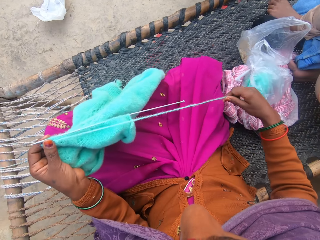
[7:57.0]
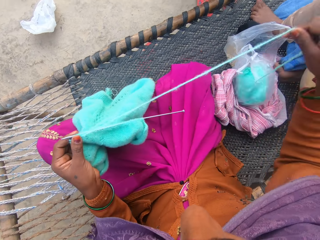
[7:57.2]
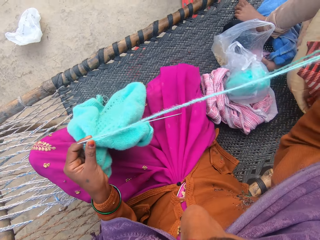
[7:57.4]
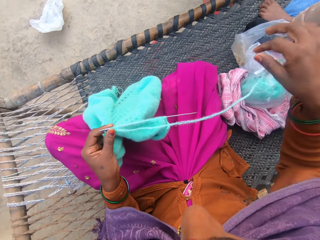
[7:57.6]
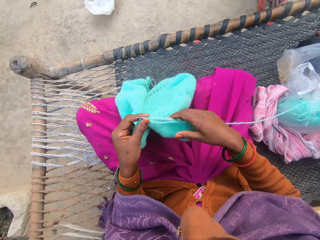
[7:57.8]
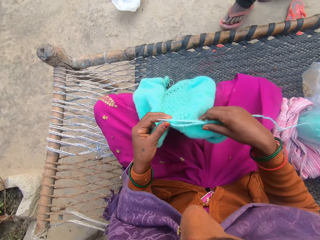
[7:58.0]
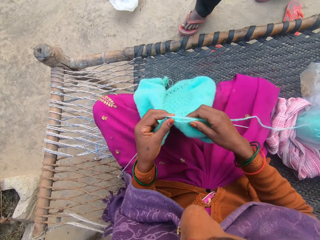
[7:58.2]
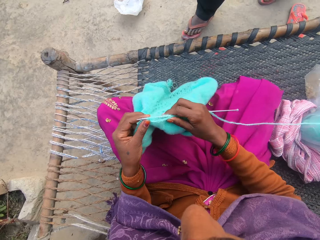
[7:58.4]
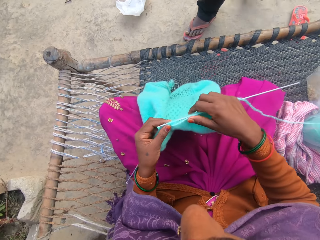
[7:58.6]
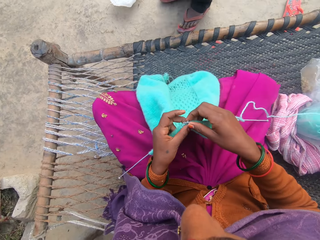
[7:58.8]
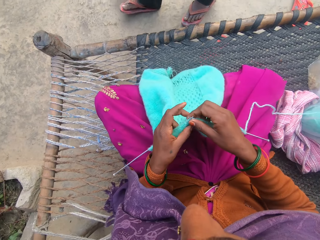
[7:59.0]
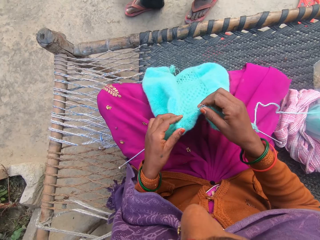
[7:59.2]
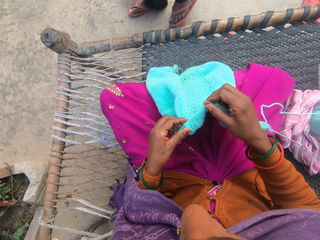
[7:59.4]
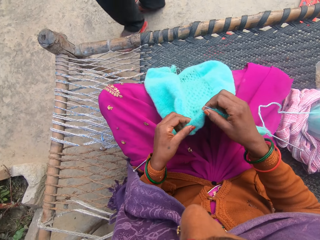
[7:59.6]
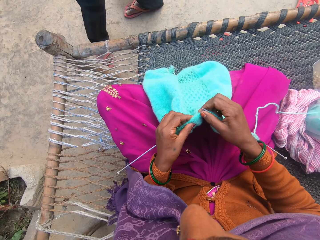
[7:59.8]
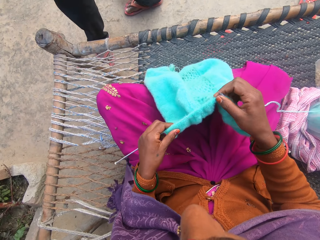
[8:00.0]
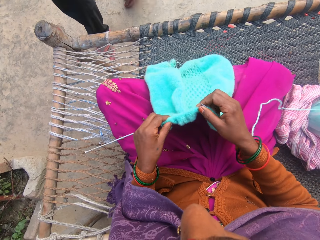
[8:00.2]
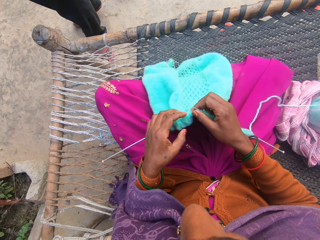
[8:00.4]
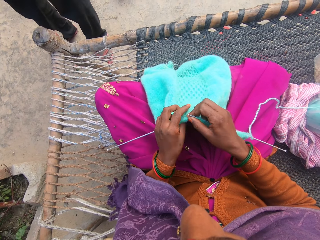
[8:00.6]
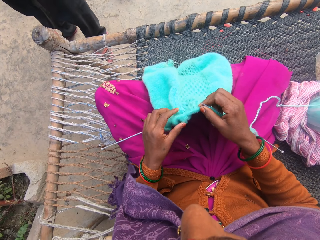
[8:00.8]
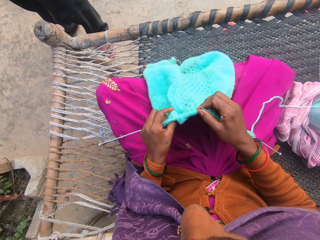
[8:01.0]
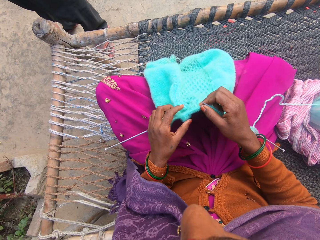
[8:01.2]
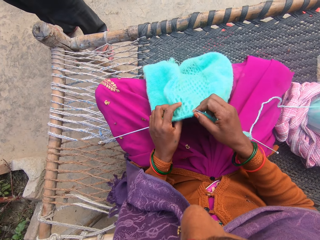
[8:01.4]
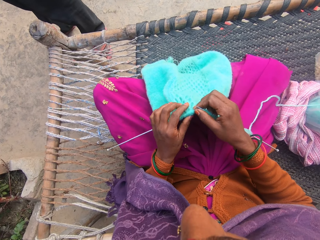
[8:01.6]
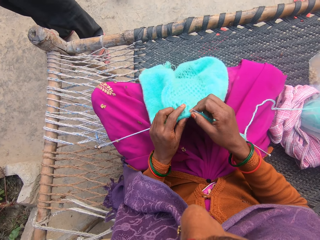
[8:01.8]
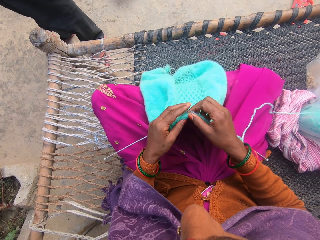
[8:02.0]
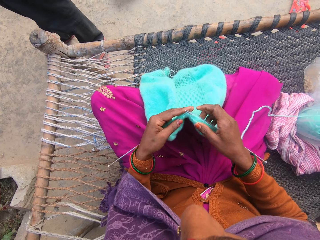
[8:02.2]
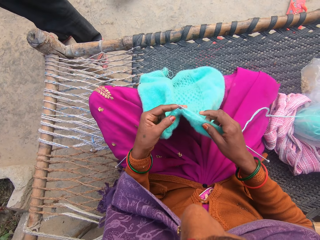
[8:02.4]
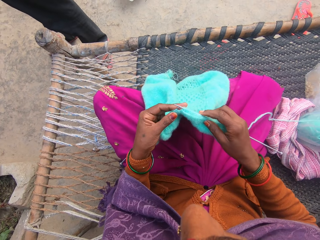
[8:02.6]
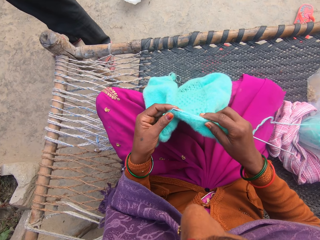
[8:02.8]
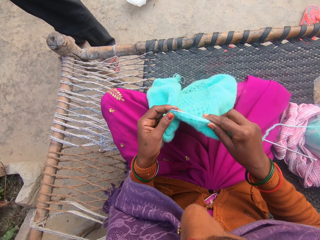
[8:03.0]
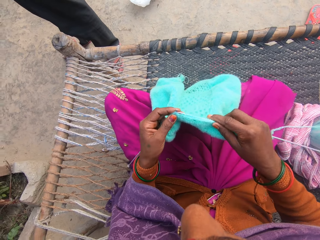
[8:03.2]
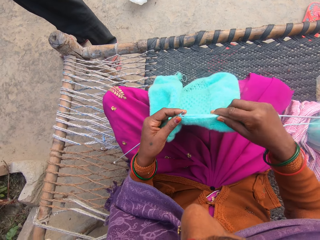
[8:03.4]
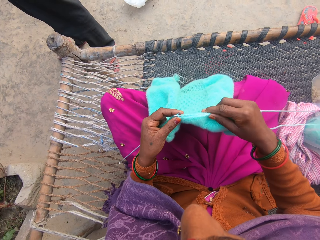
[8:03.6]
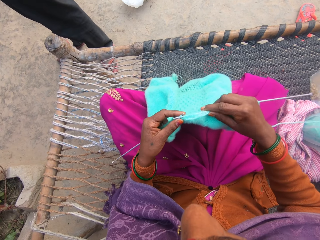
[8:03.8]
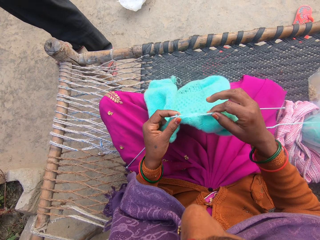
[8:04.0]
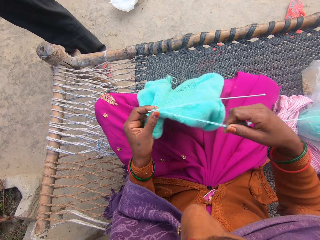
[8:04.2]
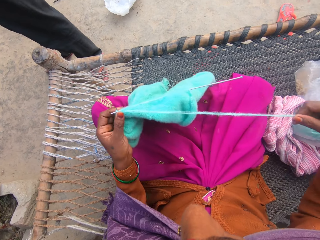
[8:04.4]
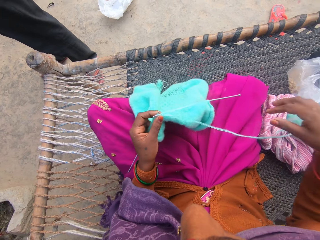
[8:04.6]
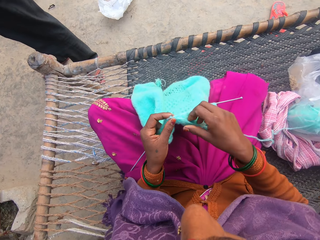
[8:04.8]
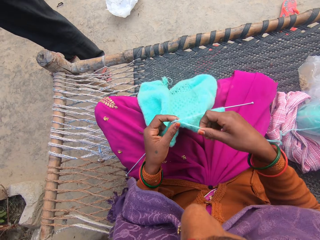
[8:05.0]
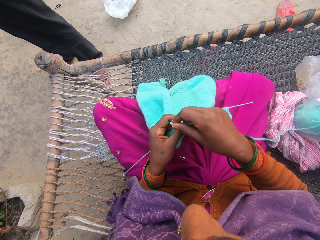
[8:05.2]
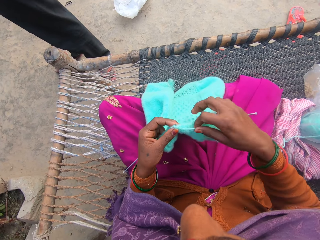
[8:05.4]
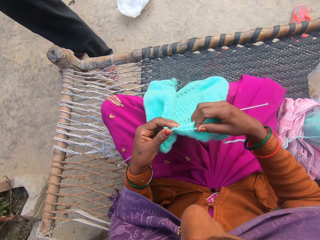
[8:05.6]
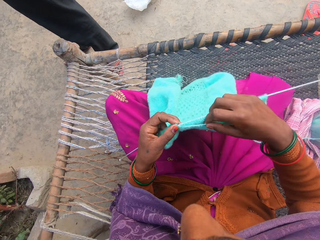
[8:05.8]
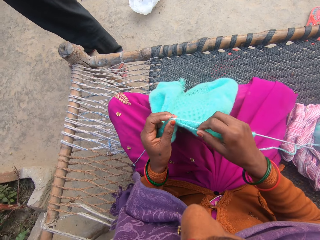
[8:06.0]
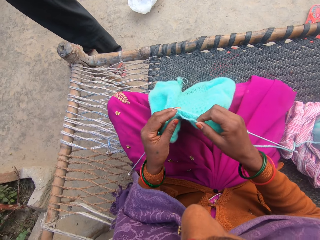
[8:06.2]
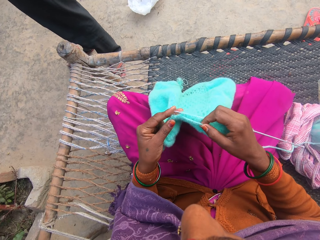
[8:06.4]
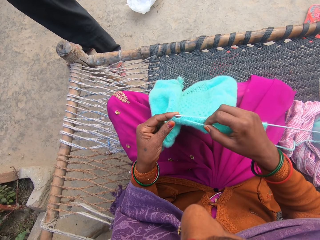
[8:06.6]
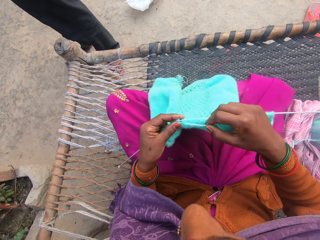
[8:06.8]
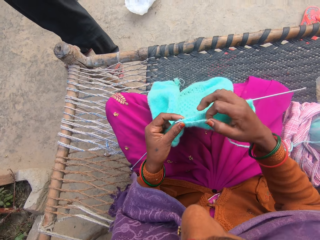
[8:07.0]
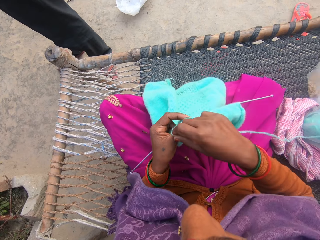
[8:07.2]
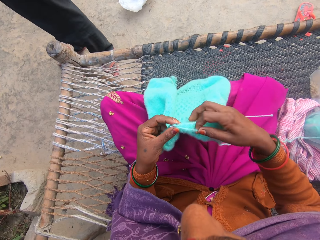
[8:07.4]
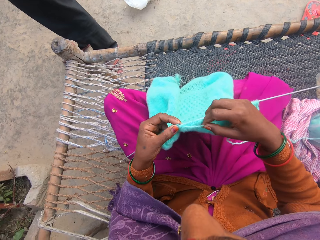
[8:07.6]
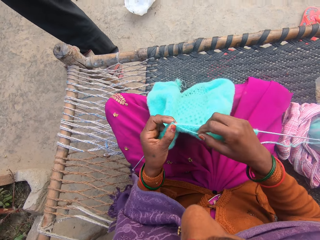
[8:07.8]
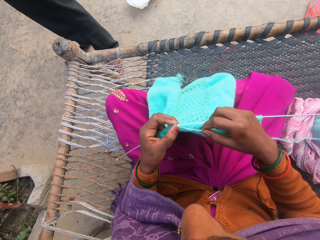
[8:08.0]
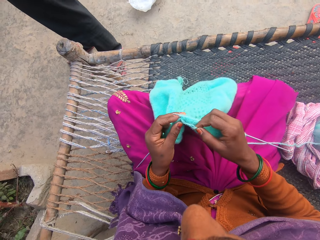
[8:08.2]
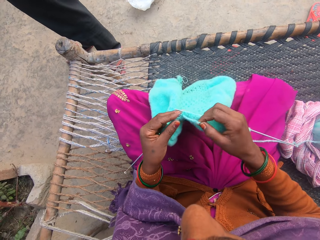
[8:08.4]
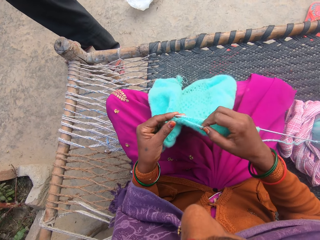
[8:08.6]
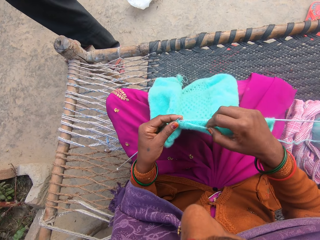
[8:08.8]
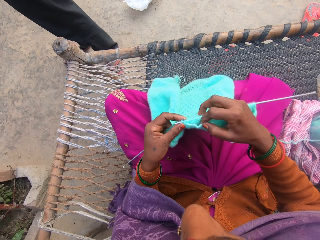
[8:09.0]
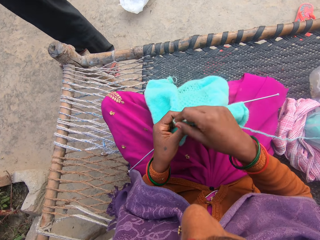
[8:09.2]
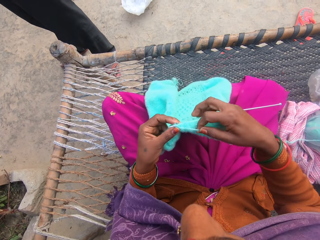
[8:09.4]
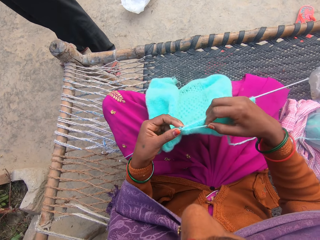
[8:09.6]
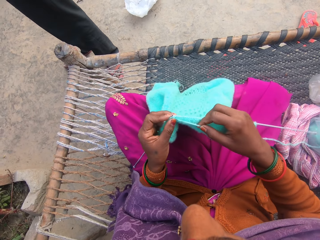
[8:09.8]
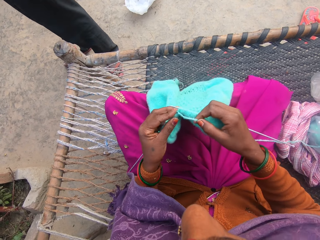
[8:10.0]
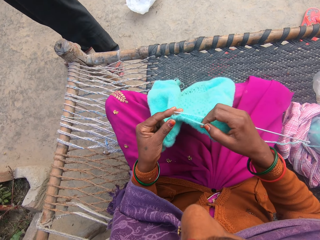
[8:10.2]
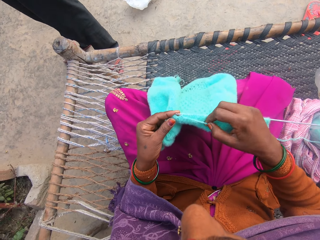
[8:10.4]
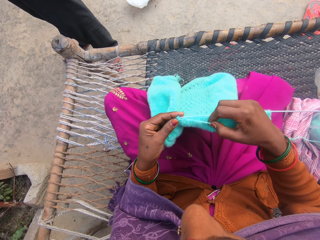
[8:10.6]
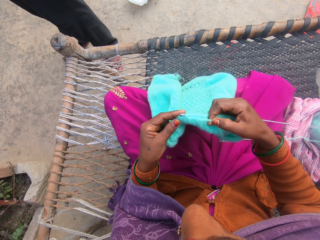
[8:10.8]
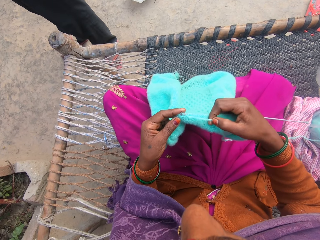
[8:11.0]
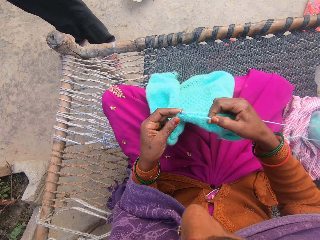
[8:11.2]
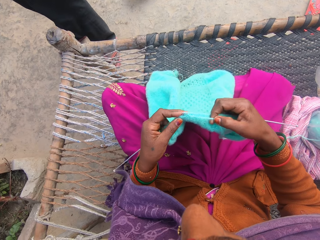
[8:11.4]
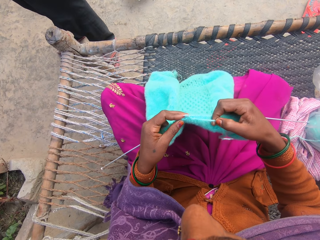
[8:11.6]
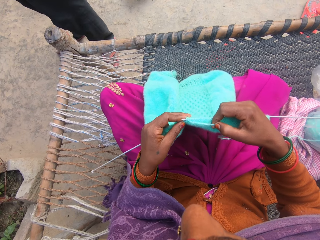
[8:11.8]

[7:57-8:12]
The camera wearer pulls the knitting thread with her right hand. A man walks on the ground towards the charpoy. The man stands on the ground near the charpoy. The camera wearer knits the knitting garment with a knitting needle. She rolls the knitting thread on the knitting needle. She knits the knitting garment with the knitting needle. She rolls the knitting thread on the knitting needle. She knits the knitting garment with the knitting needle. She rolls the knitting thread on the knitting needle. She knits the knitting garment with the knitting needle.

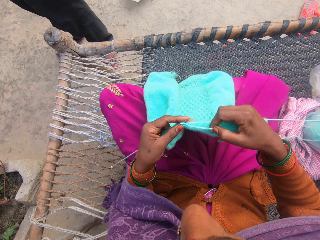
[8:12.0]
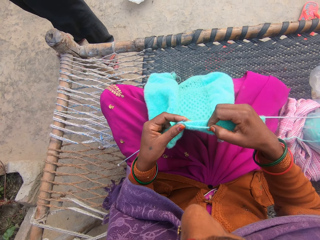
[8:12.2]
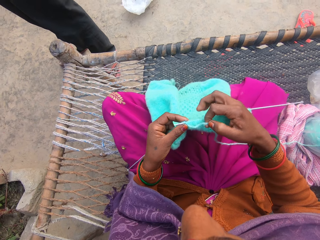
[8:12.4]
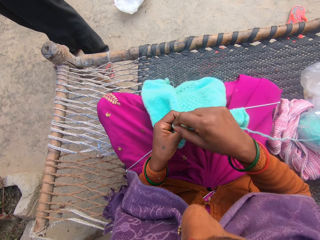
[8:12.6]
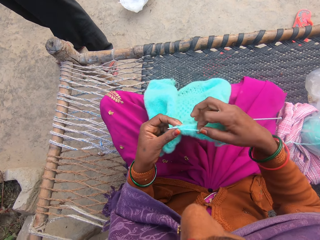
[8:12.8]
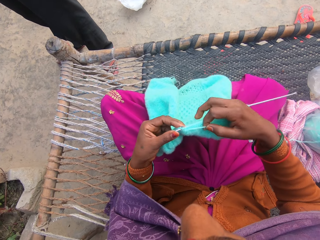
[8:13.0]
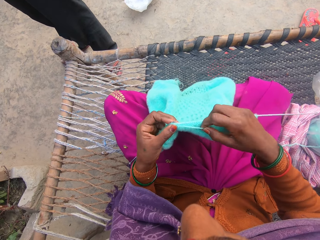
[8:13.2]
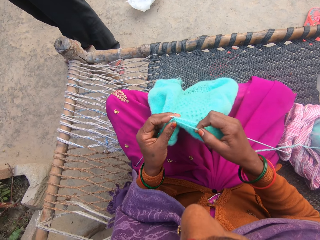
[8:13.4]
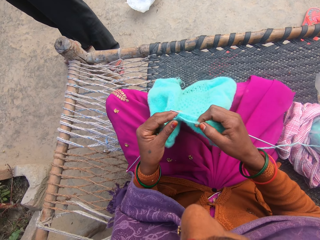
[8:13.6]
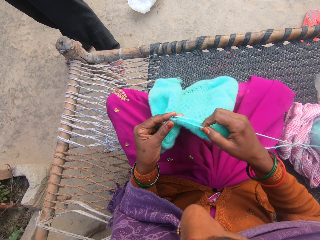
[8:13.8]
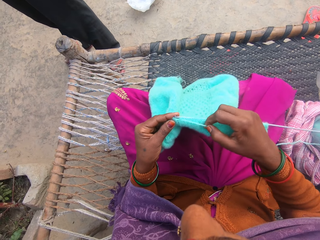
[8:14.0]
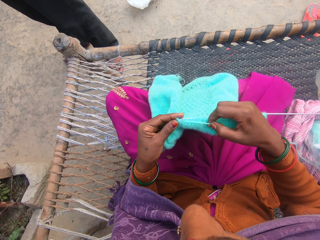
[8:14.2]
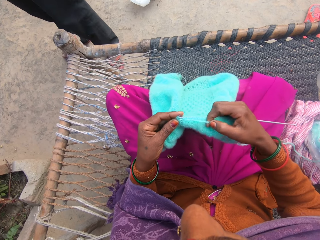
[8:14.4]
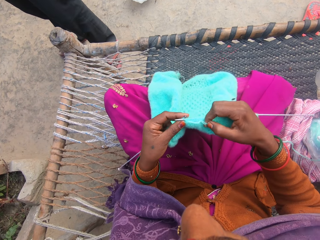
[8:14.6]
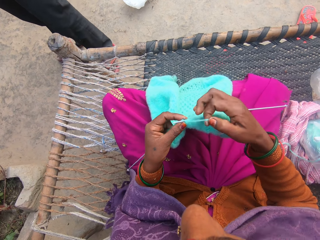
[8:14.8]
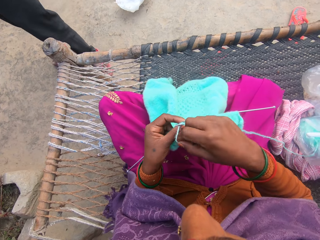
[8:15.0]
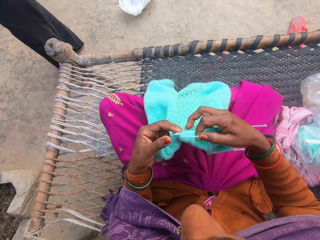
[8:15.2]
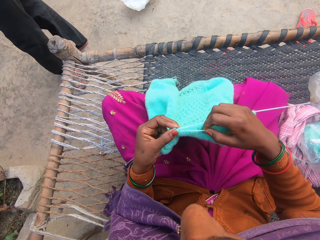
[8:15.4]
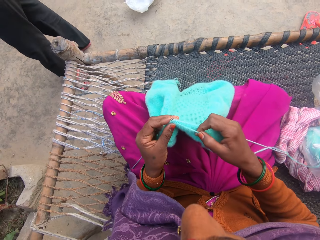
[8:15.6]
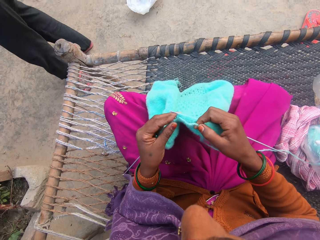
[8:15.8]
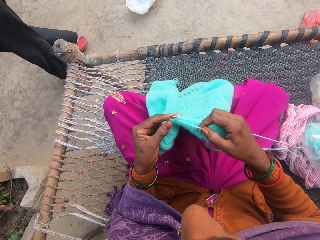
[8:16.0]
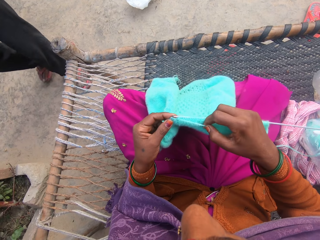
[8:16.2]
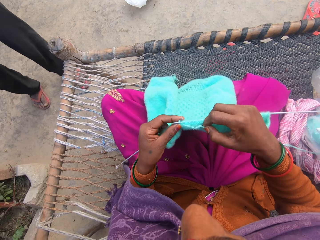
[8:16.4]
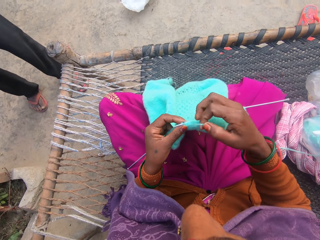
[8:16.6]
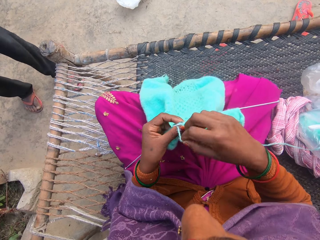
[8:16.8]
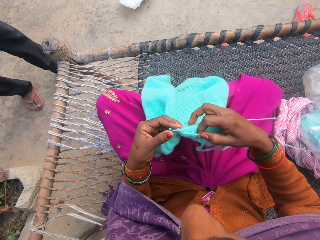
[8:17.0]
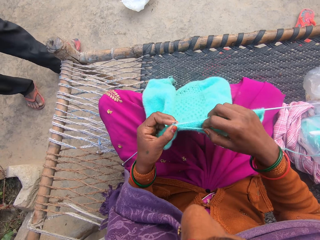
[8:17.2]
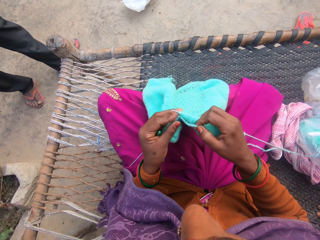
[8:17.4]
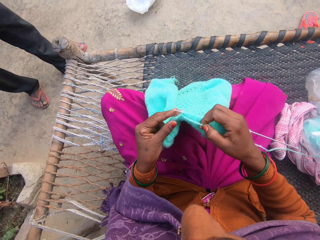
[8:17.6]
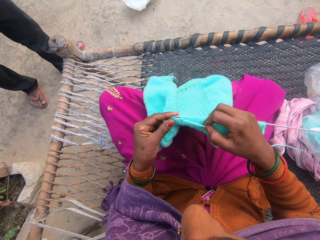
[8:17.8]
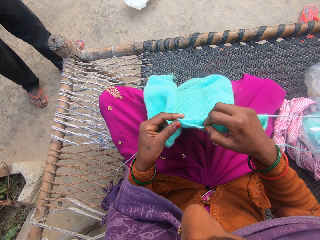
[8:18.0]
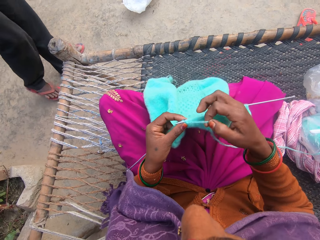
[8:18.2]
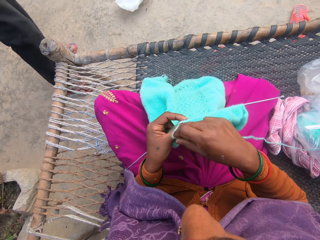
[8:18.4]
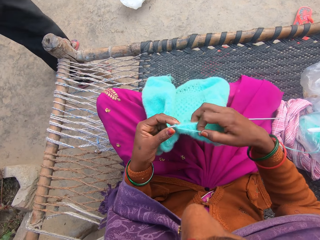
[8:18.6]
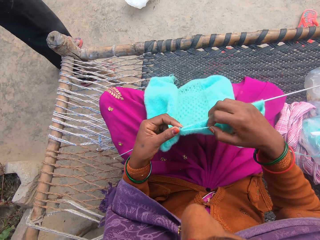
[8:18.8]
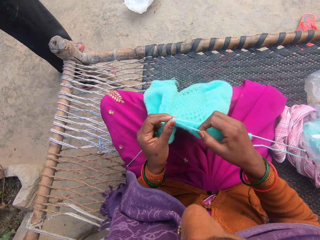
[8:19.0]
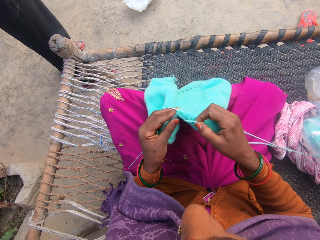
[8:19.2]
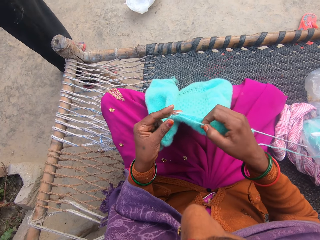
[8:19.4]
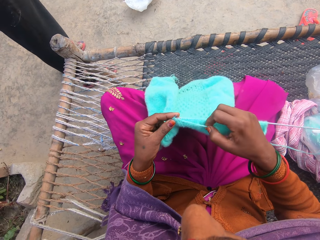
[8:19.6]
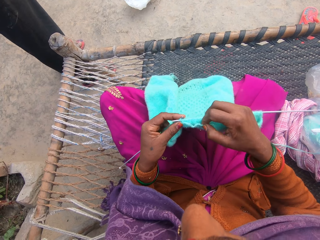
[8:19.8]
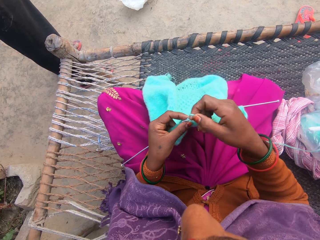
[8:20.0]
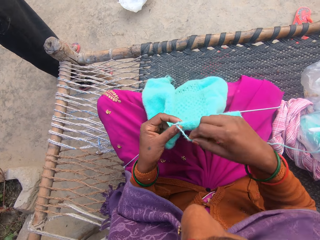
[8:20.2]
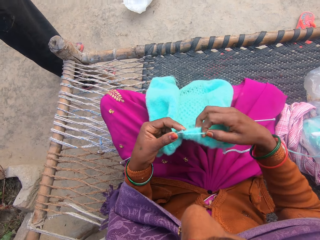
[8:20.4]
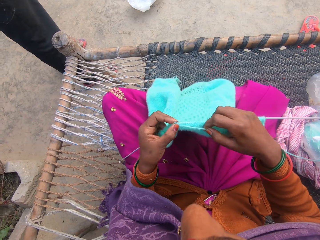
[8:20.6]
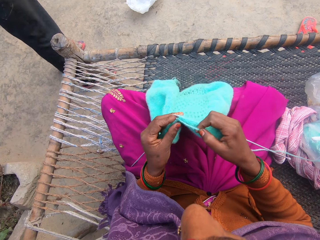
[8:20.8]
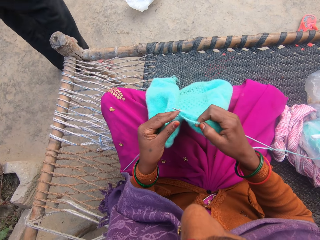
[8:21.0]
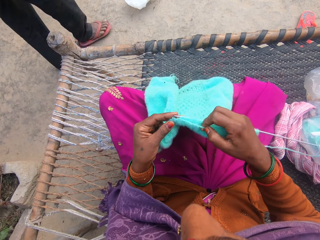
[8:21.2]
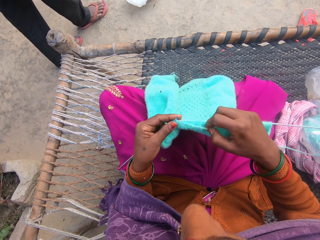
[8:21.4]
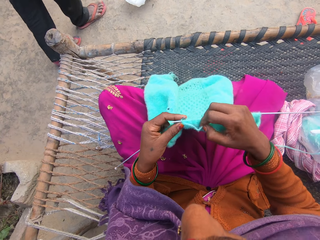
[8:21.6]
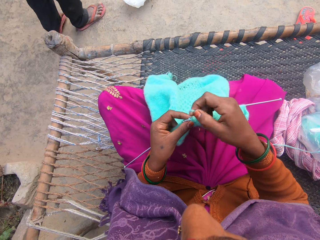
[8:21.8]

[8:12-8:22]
The camera wearer rolls the knitting thread on the knitting needle. They knit the knitting garment with the knitting needle. They roll the knitting thread on the knitting needle. They knit the knitting garment with the knitting needle. A man walks on the ground. The camera wearer knits the knitting garment with the knitting needle. They roll the knitting thread on the knitting needle. They knit the knitting garment with the knitting needle. They roll the knitting thread on the knitting needle. They knit the knitting garment with the knitting needle.
